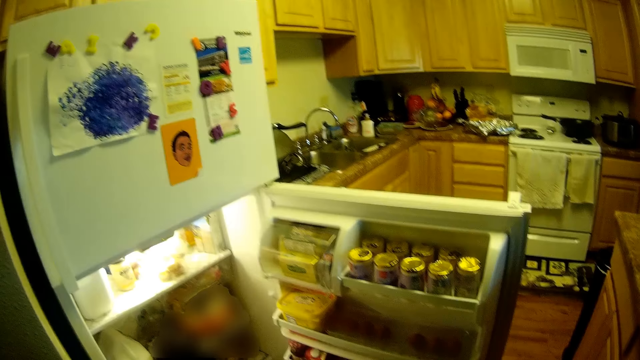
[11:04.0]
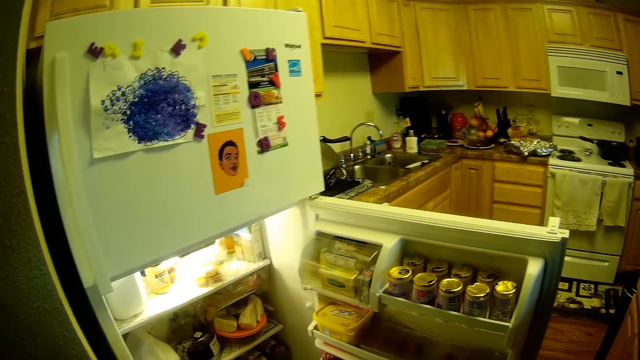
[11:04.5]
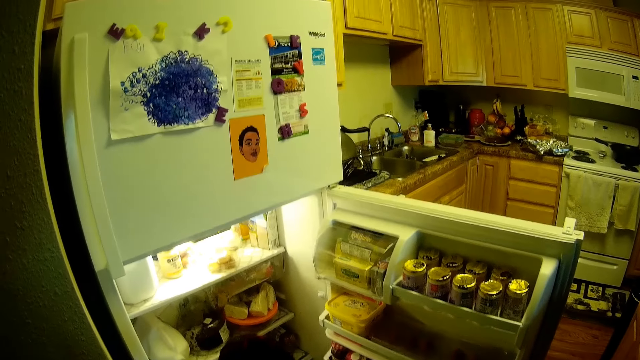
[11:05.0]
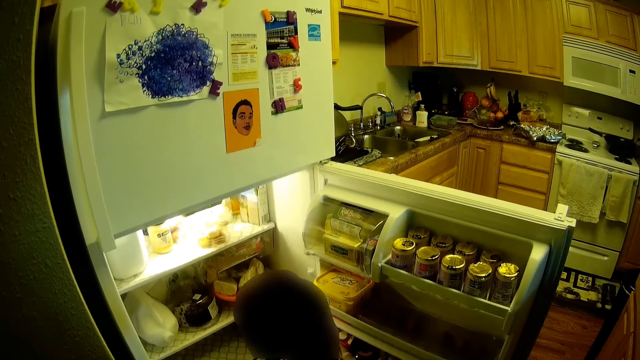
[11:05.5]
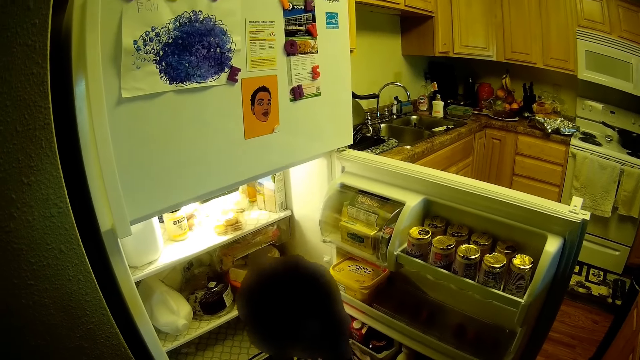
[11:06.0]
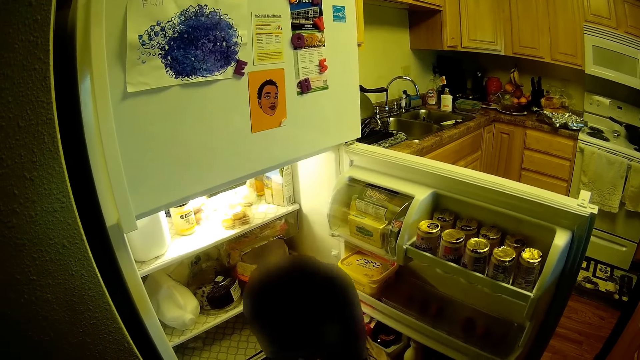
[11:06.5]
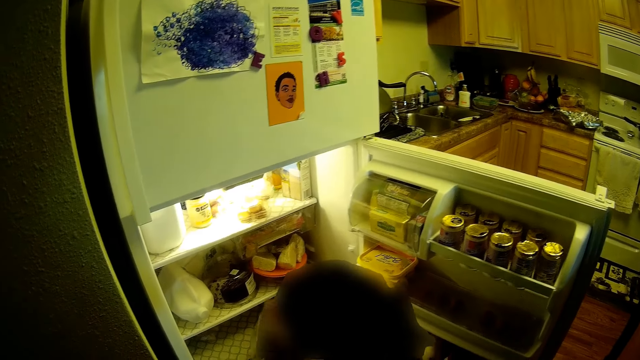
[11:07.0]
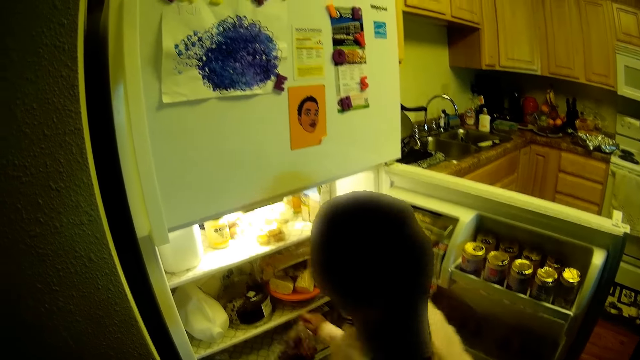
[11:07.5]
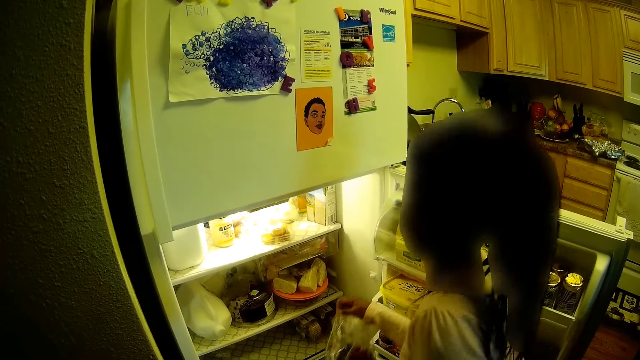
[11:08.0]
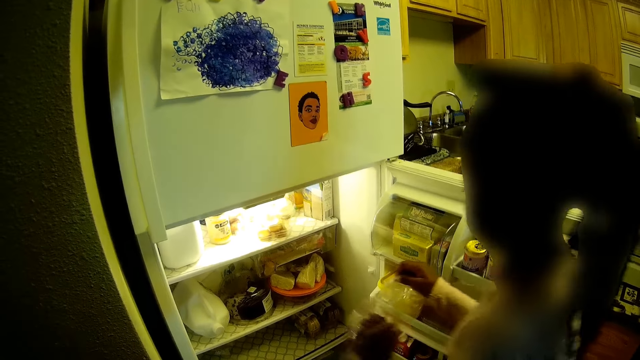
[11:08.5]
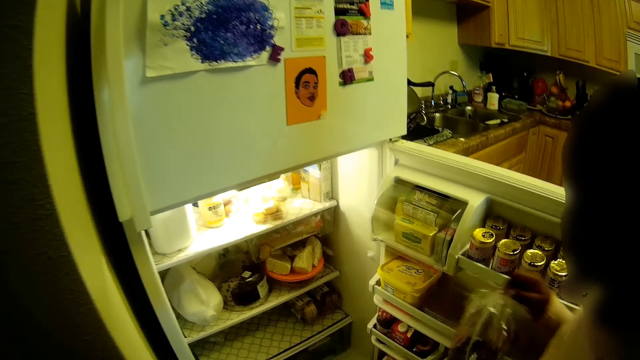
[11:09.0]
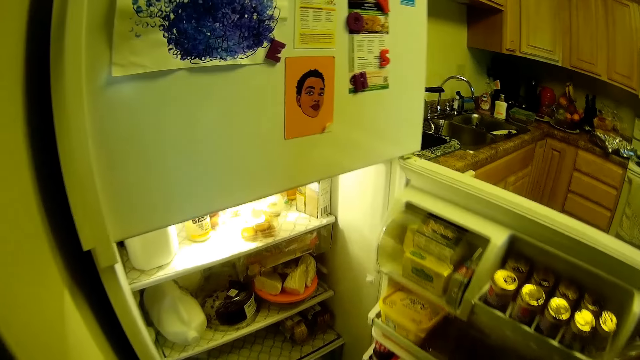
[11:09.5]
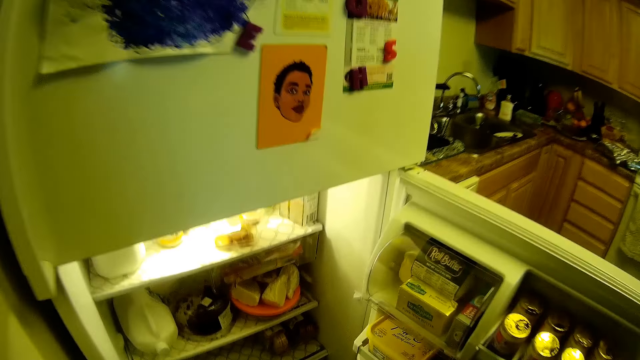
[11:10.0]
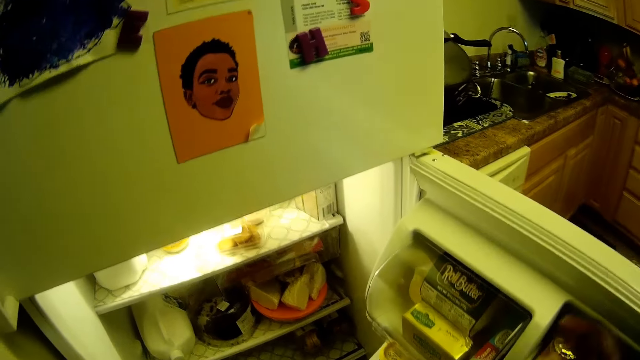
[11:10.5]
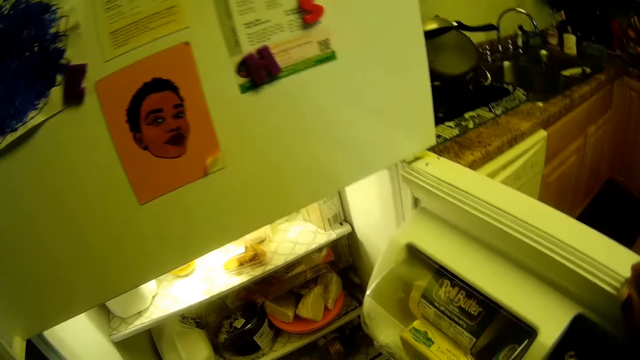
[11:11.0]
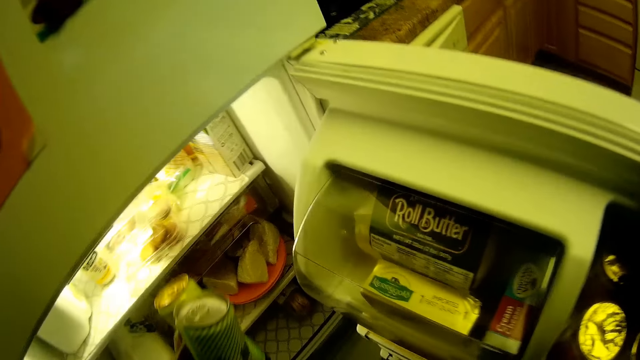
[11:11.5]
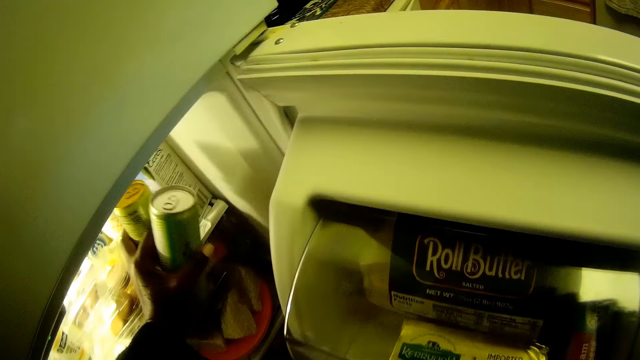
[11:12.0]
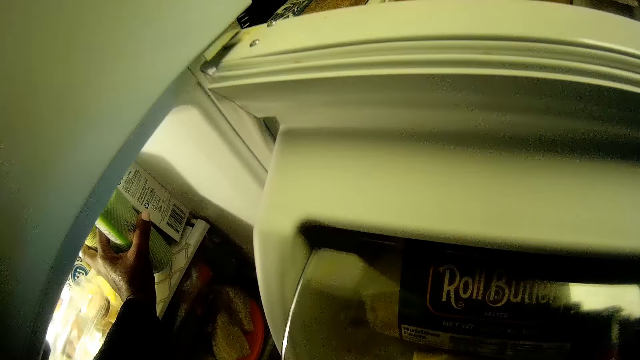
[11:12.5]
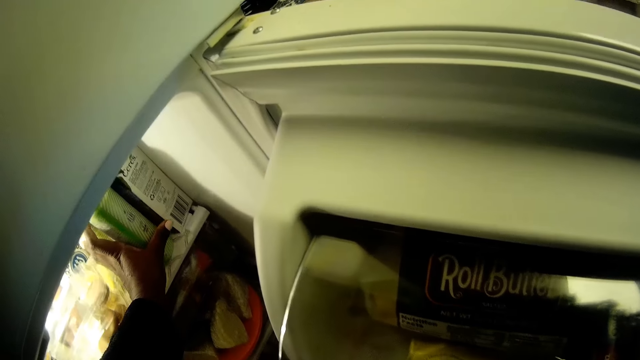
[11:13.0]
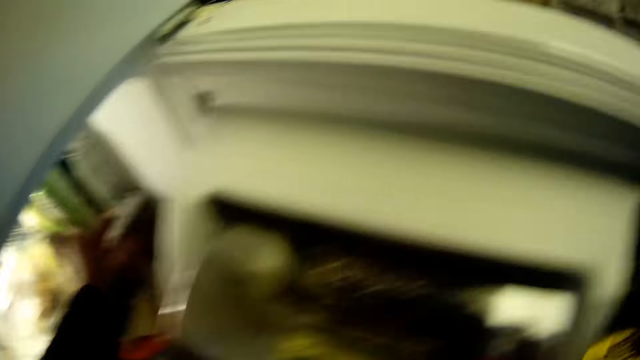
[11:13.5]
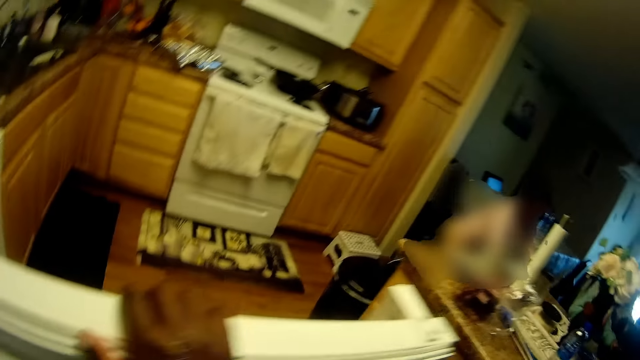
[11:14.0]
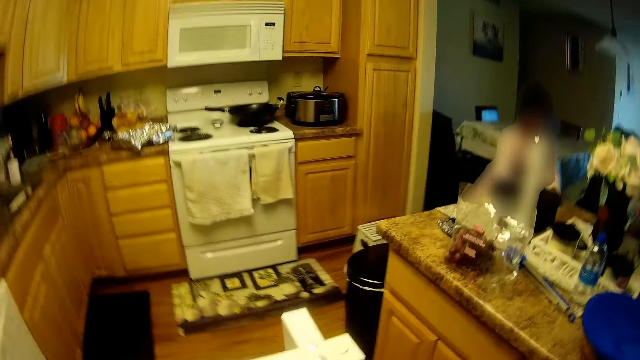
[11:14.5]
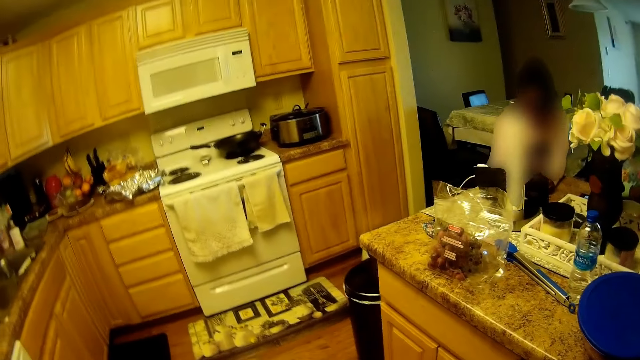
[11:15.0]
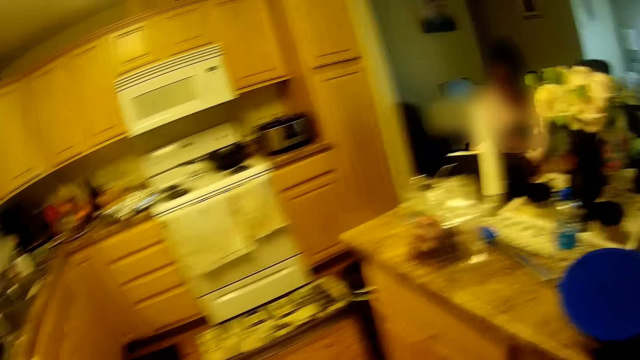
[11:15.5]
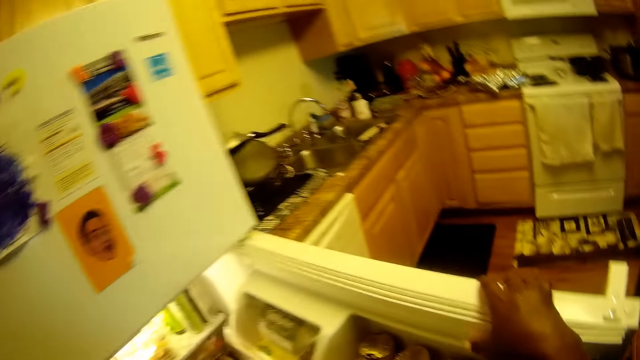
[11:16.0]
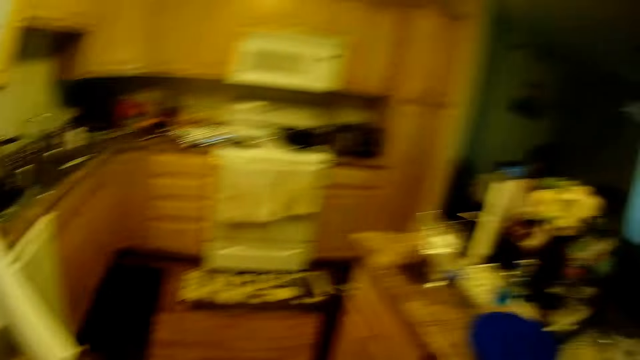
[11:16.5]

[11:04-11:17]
The girl removes a bag of grapes from the fridge with her right hand. The camera wearer holds the fridge with her left hand. She puts the canned drinks in her left hand in the fridge. She closes the fridge with her left hand.

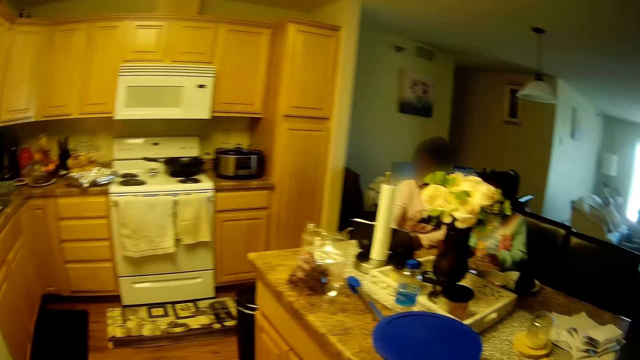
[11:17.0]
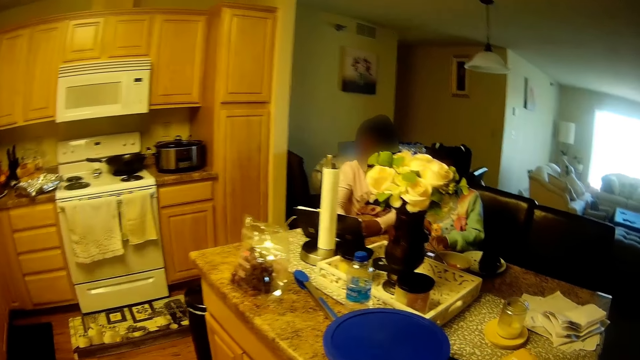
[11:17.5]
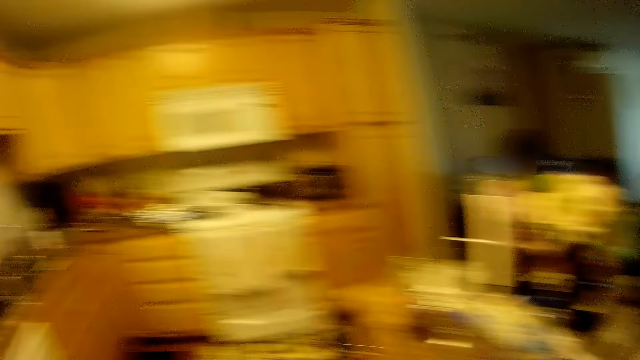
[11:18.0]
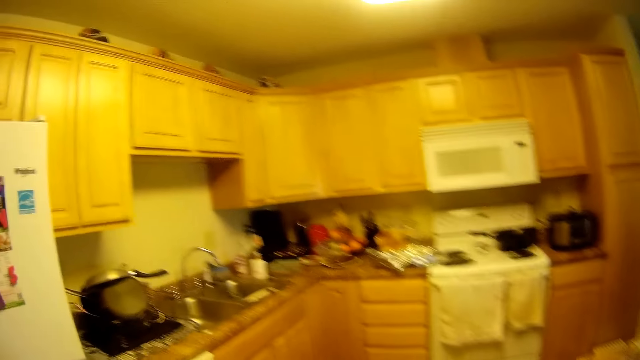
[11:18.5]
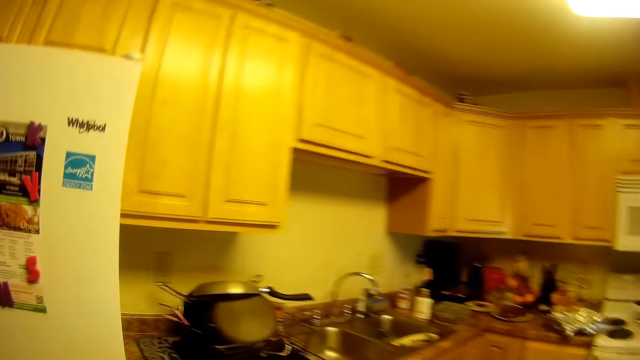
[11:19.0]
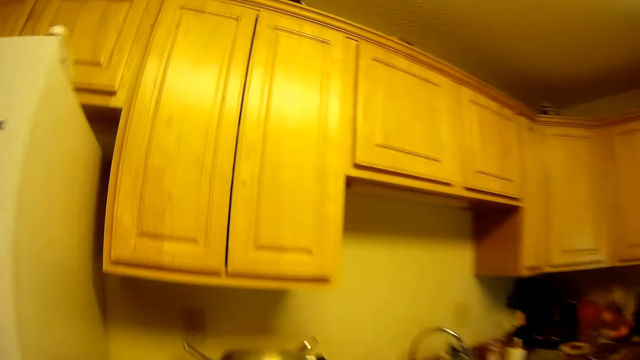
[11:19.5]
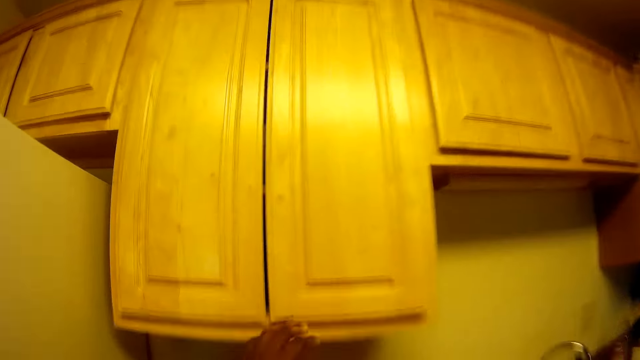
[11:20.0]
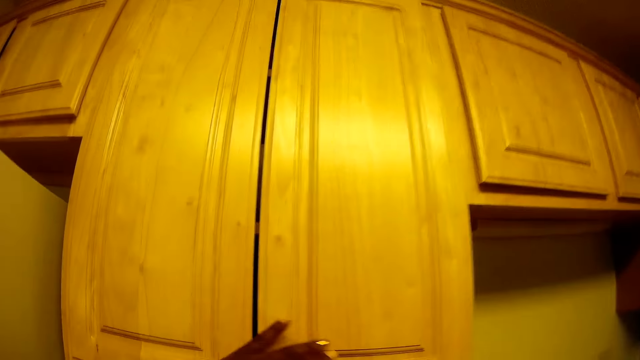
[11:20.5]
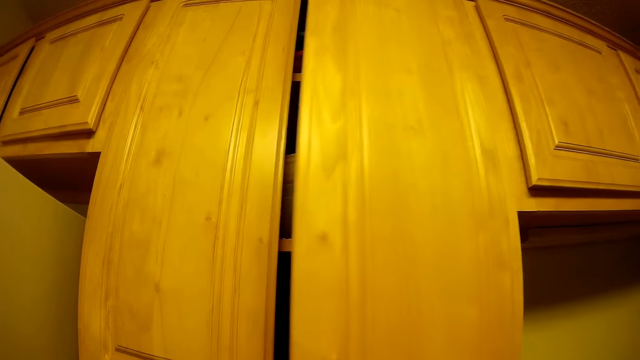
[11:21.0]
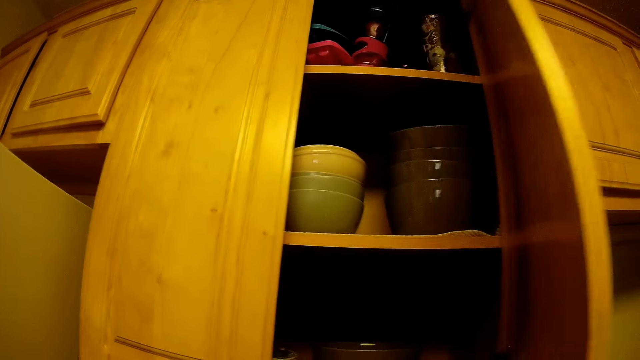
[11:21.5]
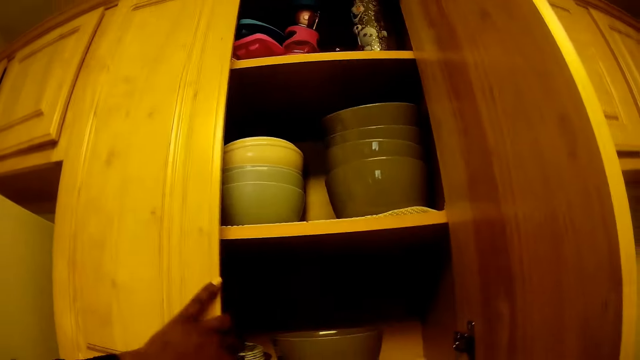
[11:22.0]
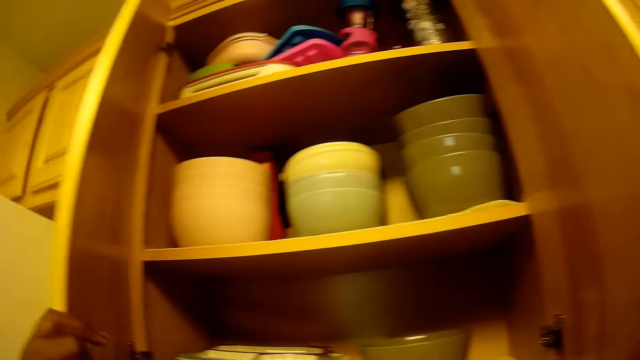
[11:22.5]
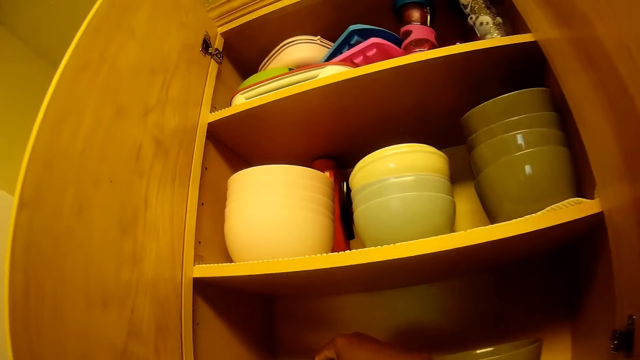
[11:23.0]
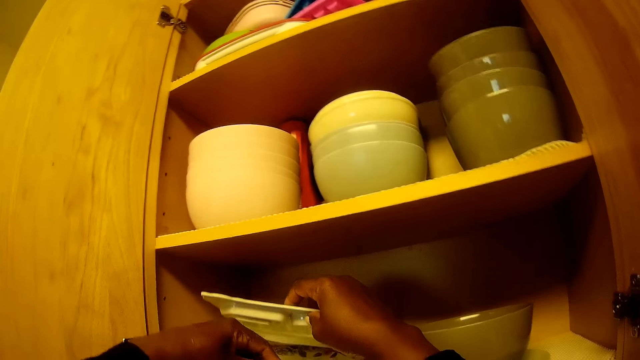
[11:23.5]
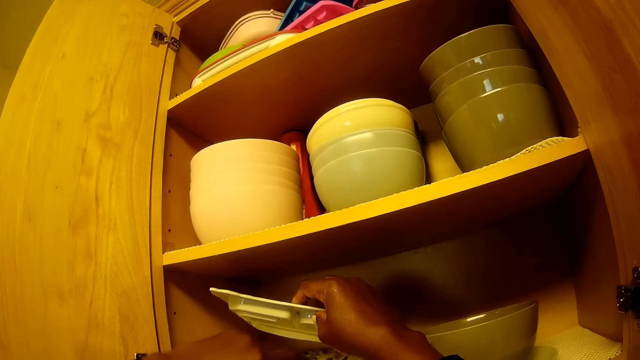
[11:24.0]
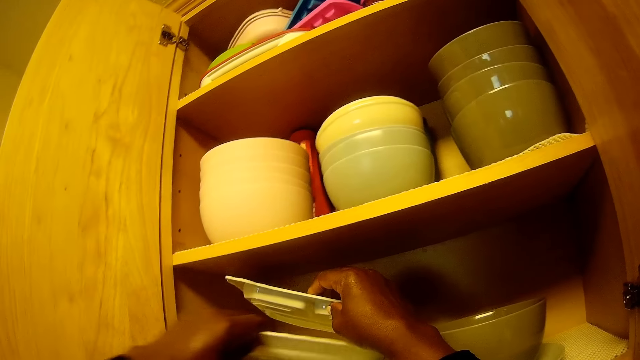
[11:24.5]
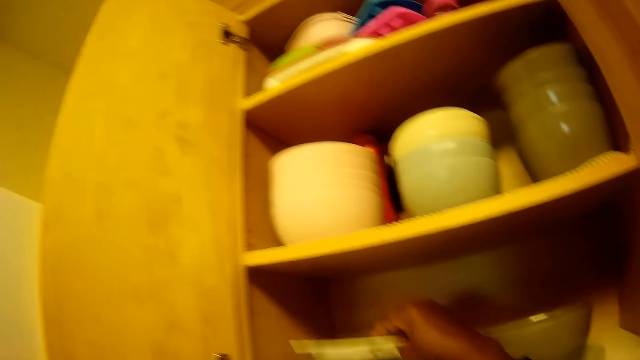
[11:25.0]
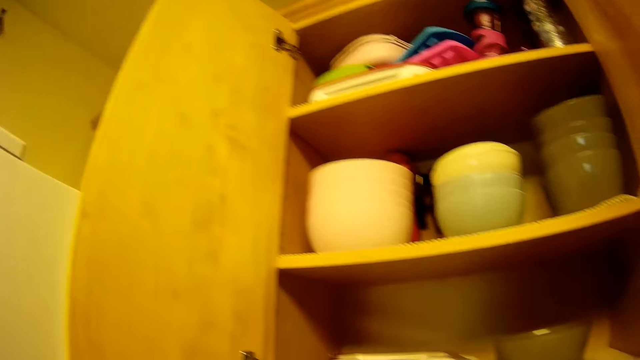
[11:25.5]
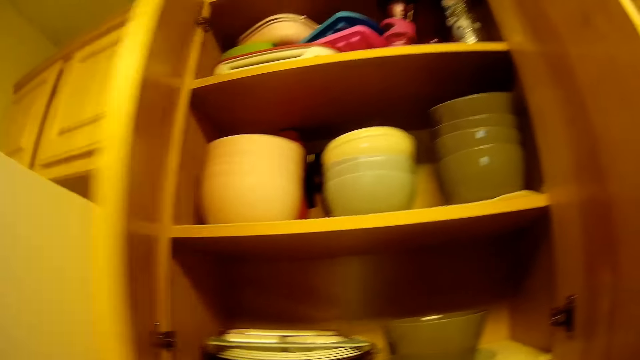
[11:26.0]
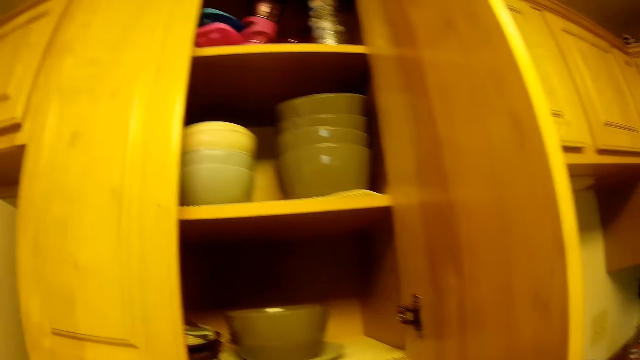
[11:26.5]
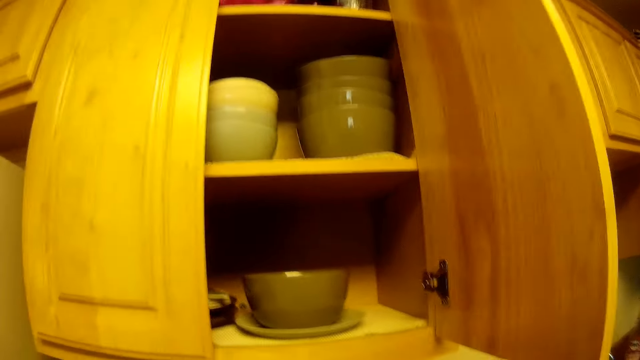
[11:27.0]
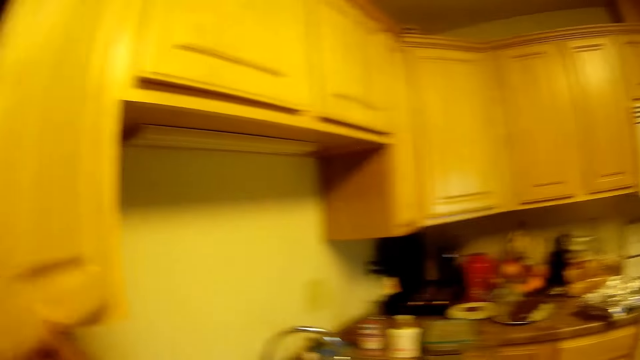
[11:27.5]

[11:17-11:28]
The camera wearer walks toward the kitchen cabinet. She opens the kitchen cabinet with her left hand. She raises a plate in the kitchen cabinet with her right hand. She picks up a plate from the kitchen cabinet with her left hand. She drops the plate in her right hand in the kitchen cabinet. The girl interacts with the camera wearer. The camera wearer closes the kitchen cabinet with her right hand.
